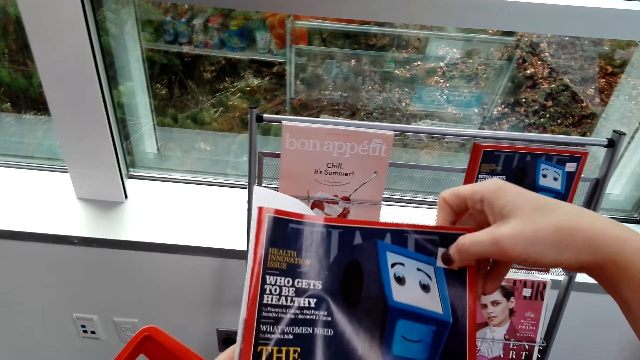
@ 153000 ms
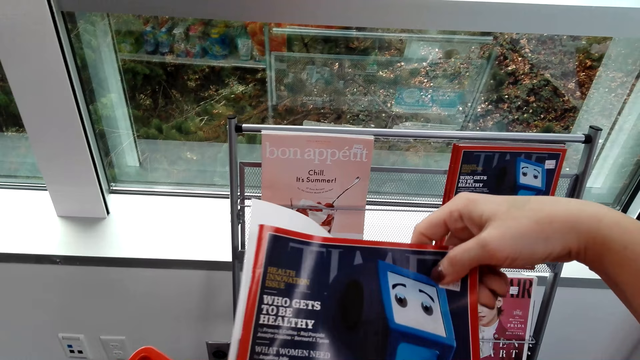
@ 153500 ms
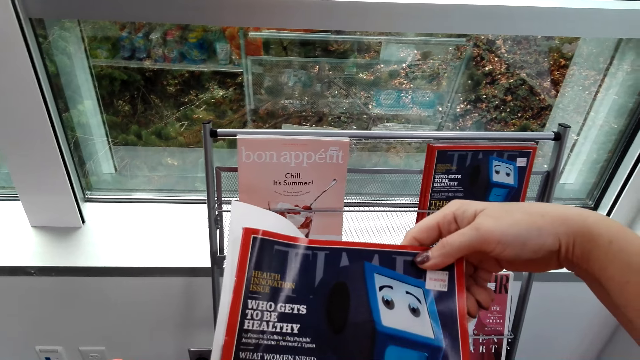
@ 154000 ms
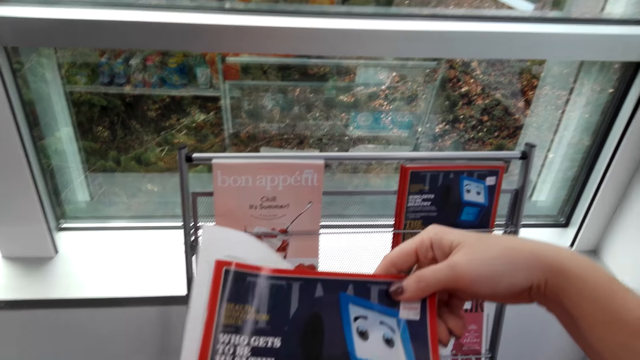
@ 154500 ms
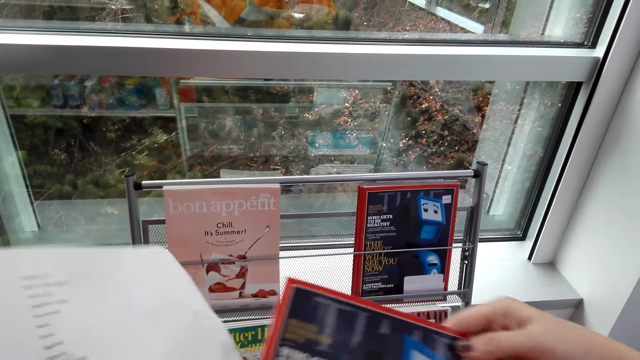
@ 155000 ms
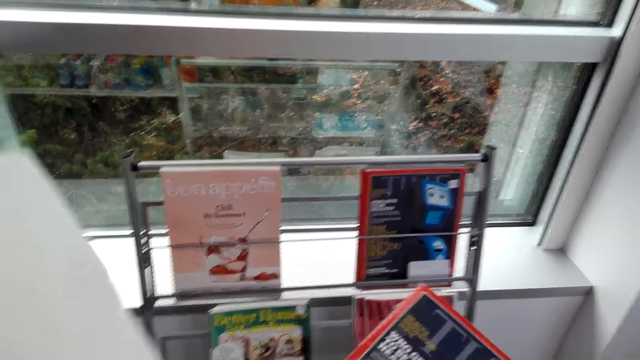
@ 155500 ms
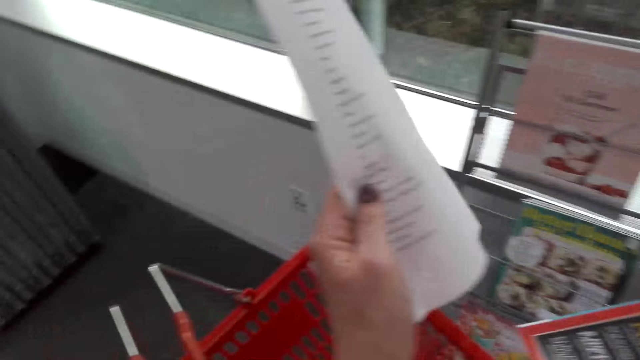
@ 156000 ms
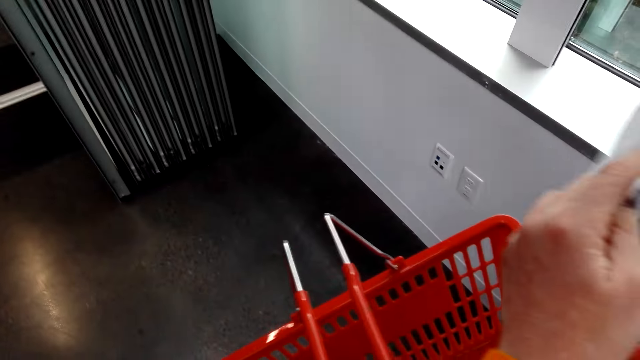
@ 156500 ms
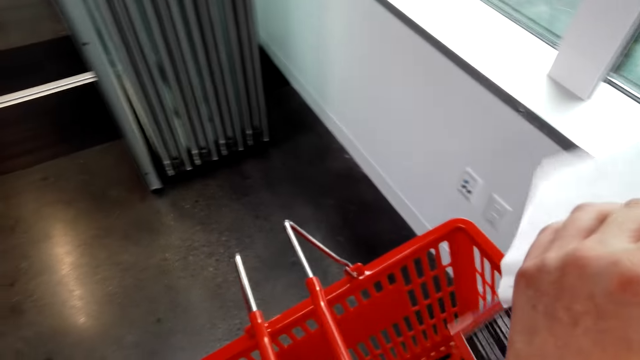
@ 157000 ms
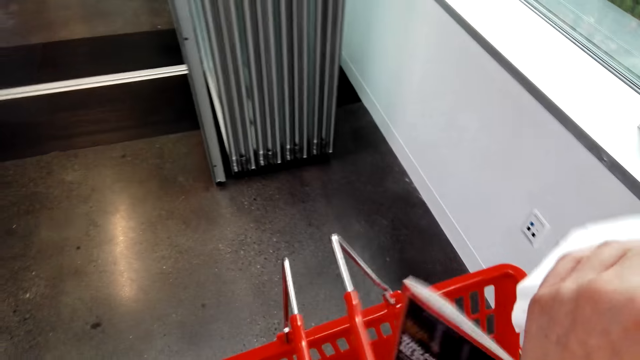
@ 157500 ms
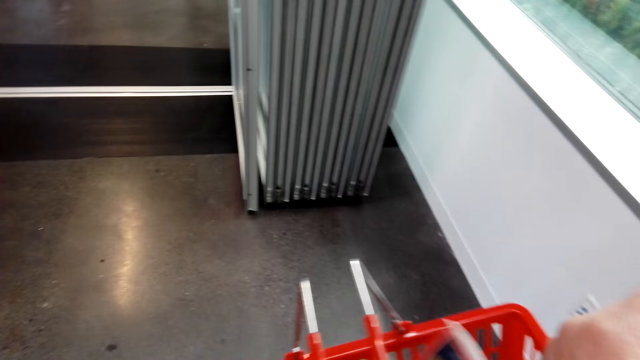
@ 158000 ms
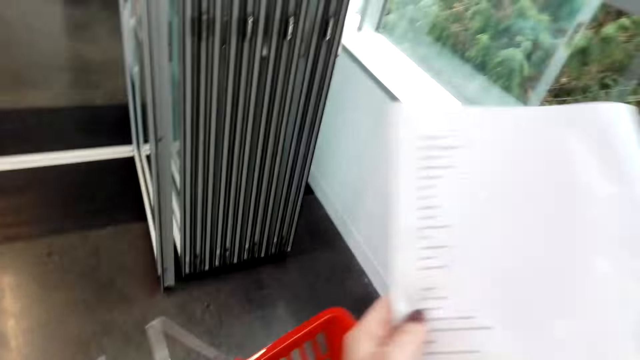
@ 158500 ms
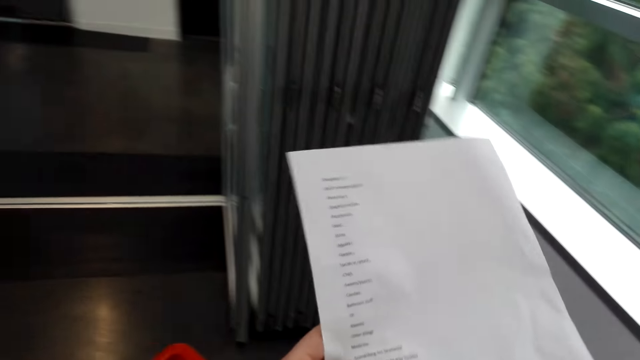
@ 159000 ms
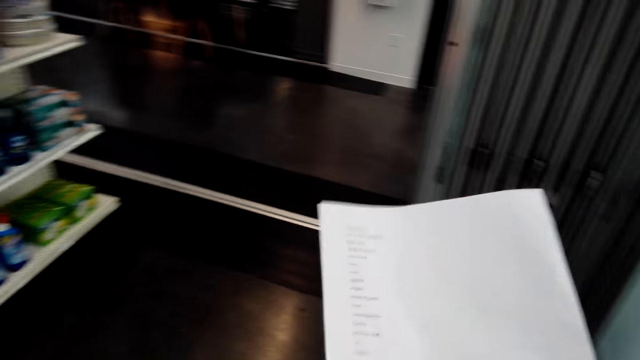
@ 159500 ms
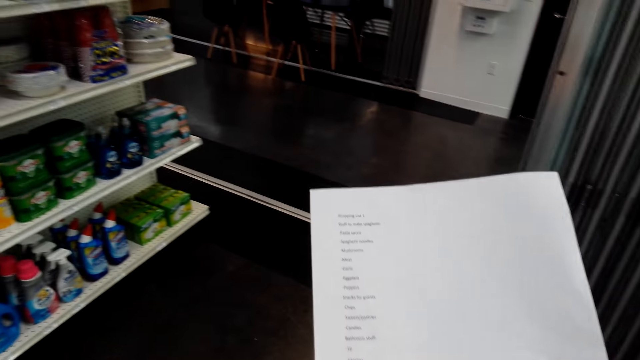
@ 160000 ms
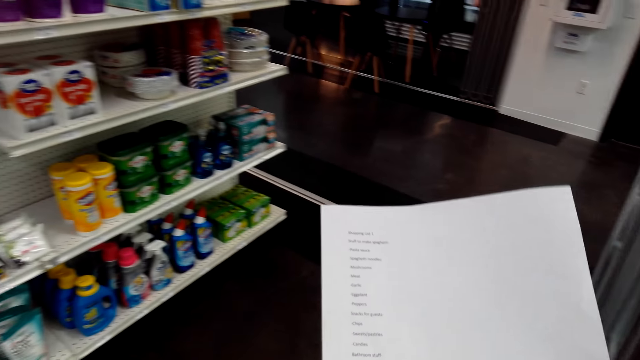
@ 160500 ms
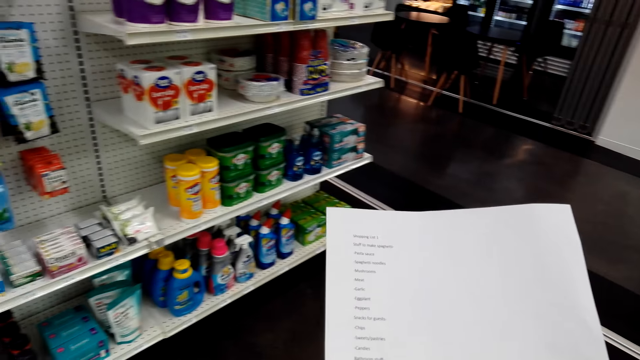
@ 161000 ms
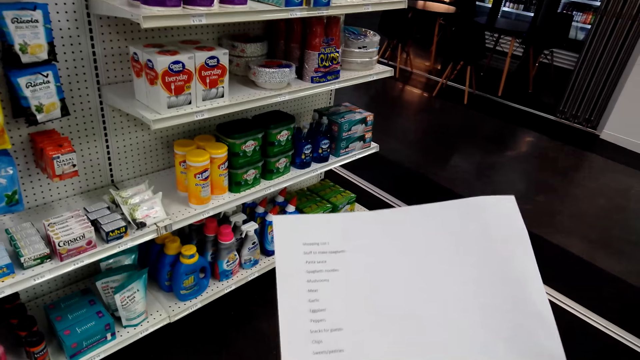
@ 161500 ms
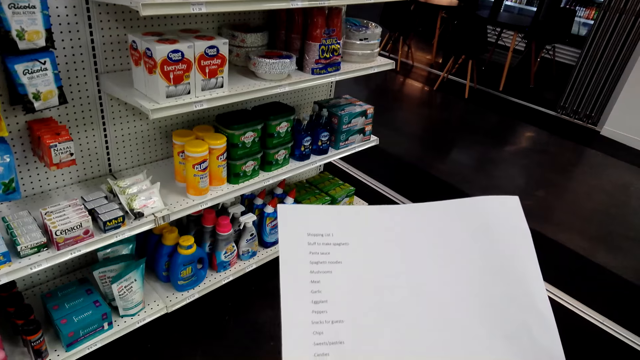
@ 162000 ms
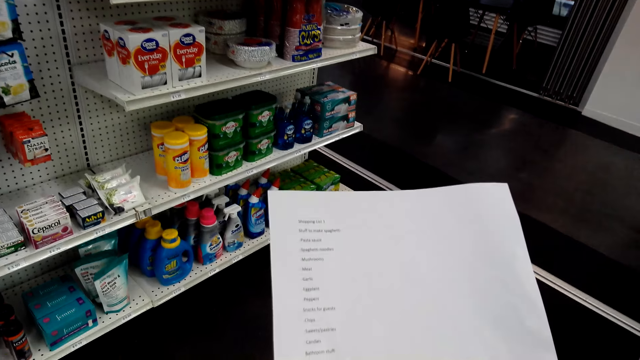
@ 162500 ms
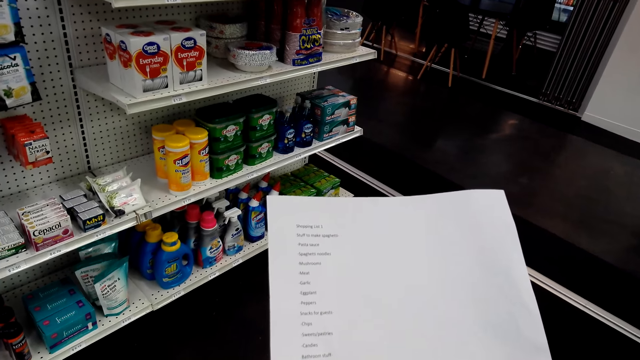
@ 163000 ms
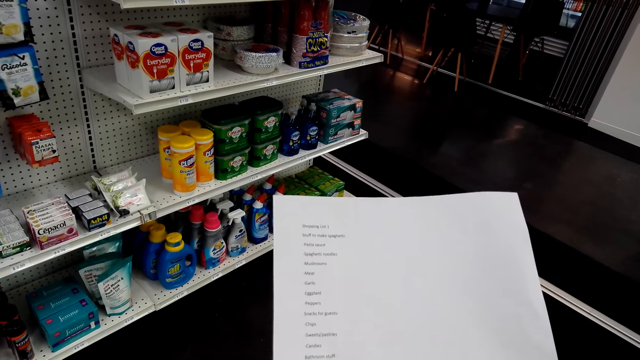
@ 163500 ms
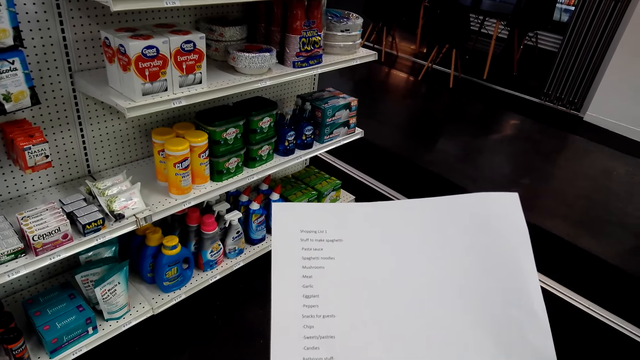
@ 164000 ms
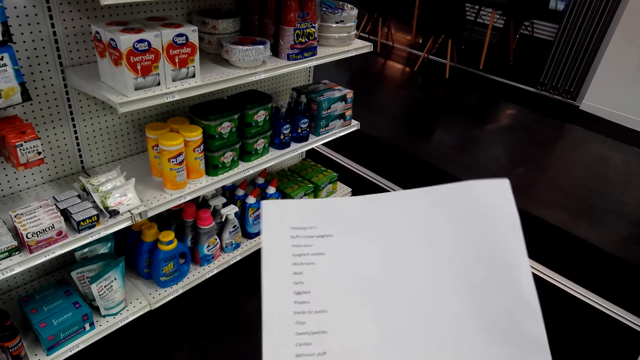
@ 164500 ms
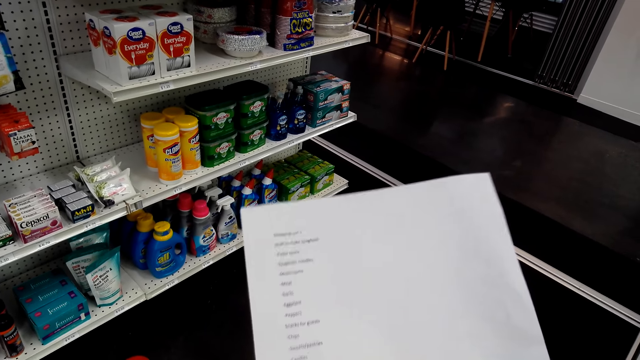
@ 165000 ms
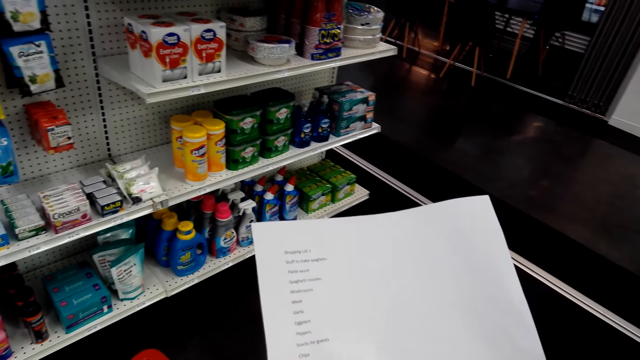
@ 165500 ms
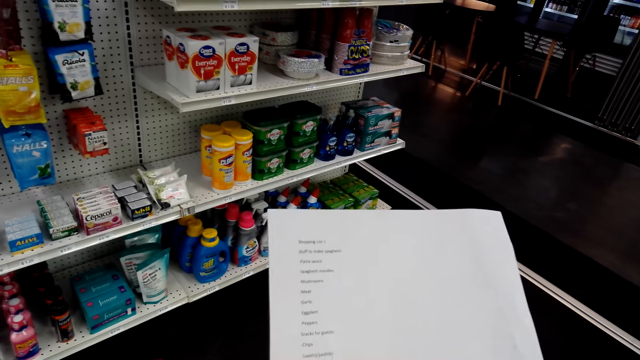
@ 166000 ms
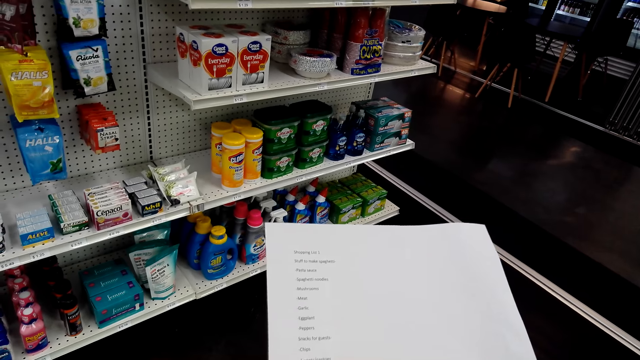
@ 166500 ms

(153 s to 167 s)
The camera wearer peruses a magazine. They turn around and put the magazine in the shopping basket. They stare at the list. They walk in the supermarket. They read the shopping list paper.

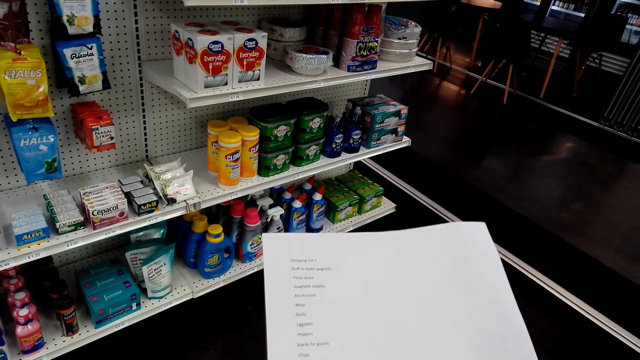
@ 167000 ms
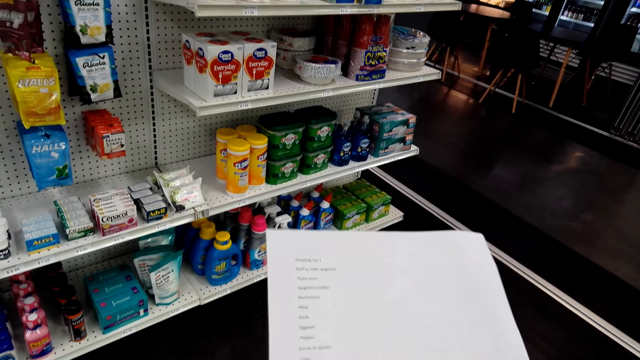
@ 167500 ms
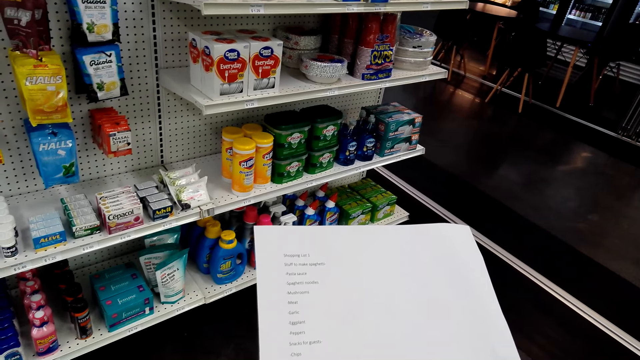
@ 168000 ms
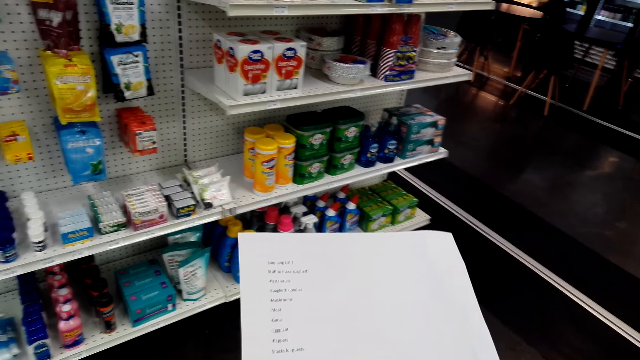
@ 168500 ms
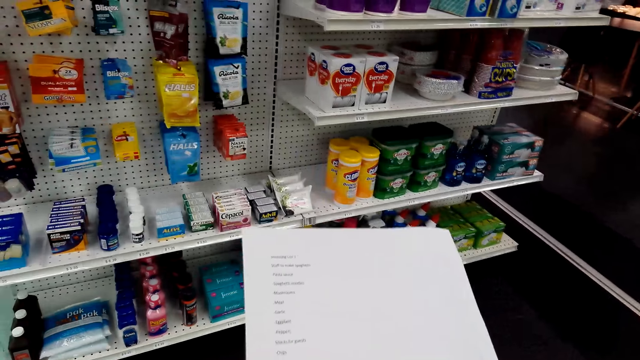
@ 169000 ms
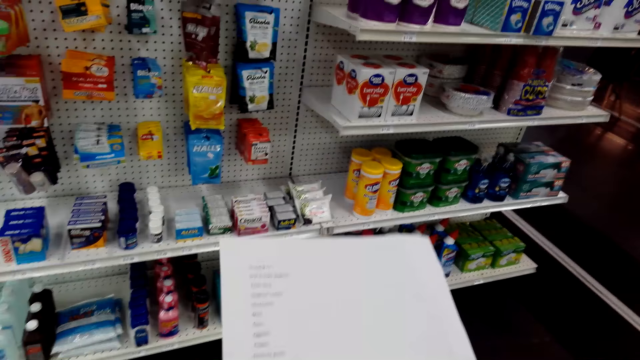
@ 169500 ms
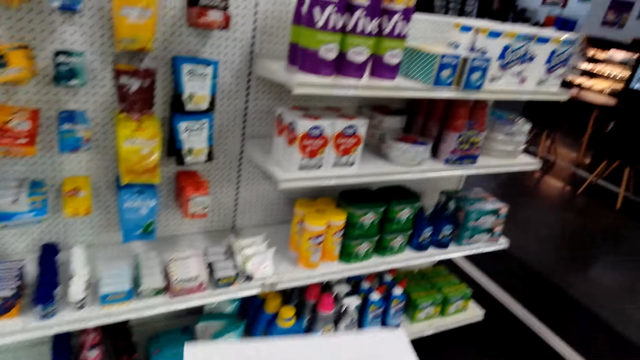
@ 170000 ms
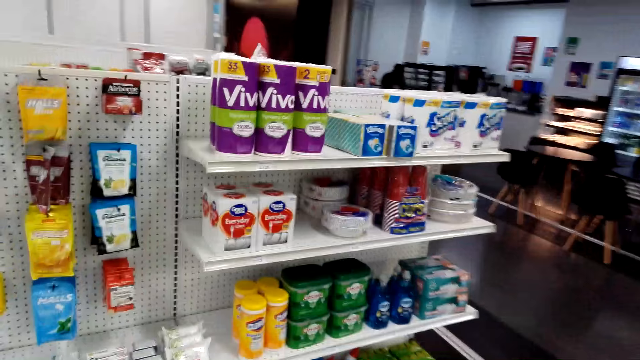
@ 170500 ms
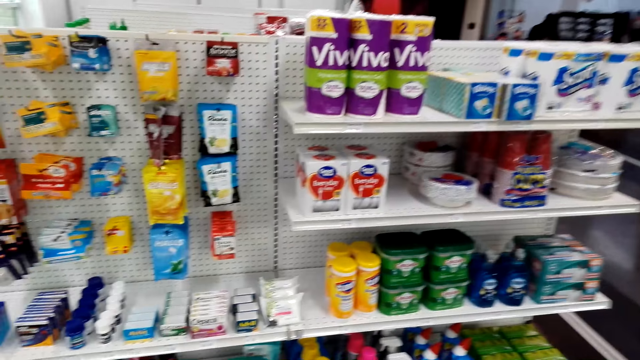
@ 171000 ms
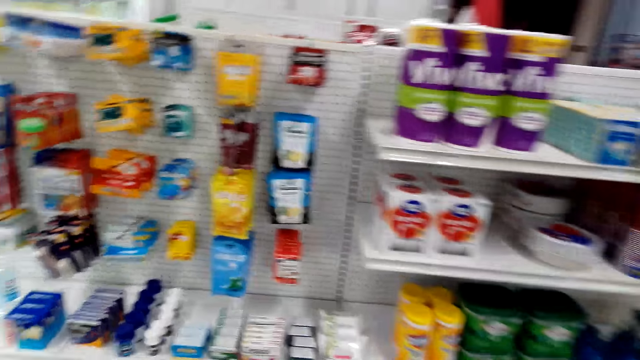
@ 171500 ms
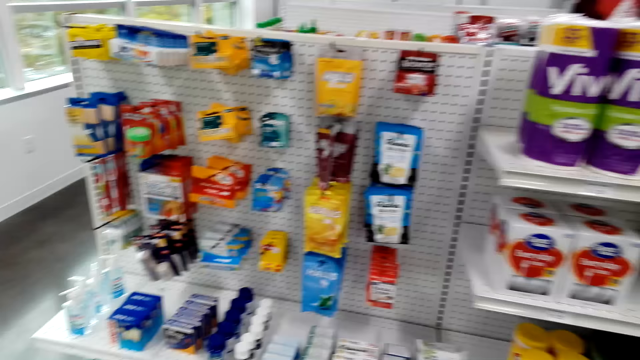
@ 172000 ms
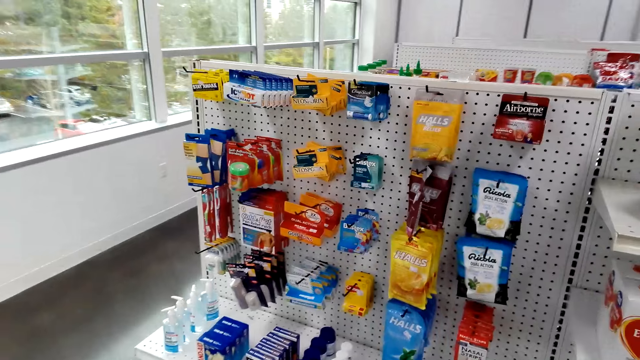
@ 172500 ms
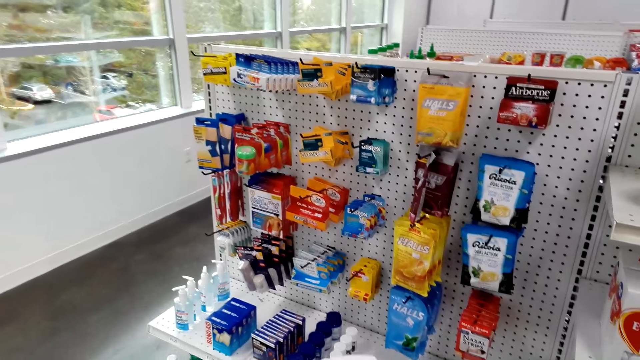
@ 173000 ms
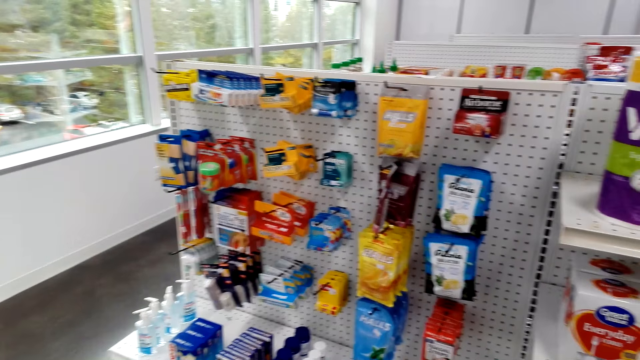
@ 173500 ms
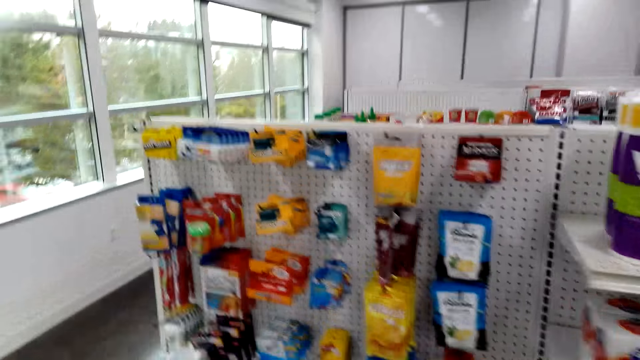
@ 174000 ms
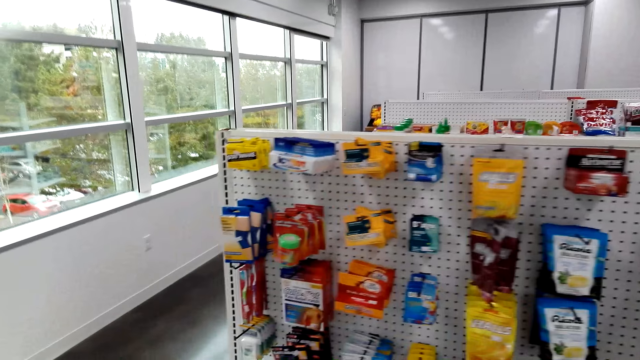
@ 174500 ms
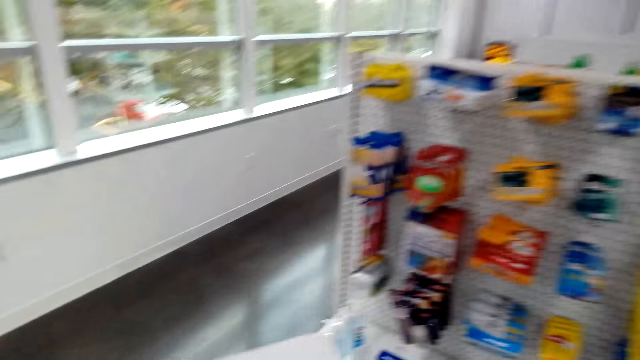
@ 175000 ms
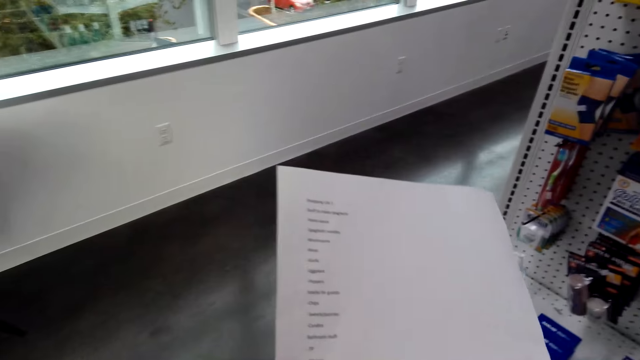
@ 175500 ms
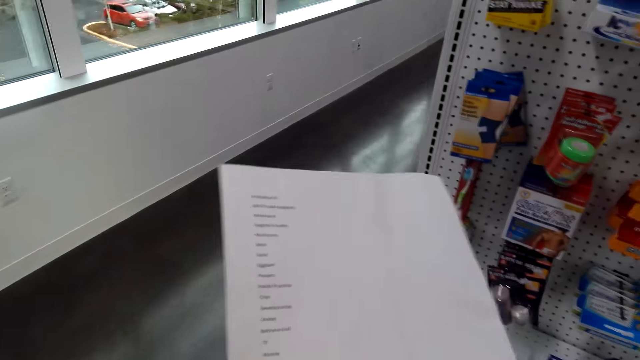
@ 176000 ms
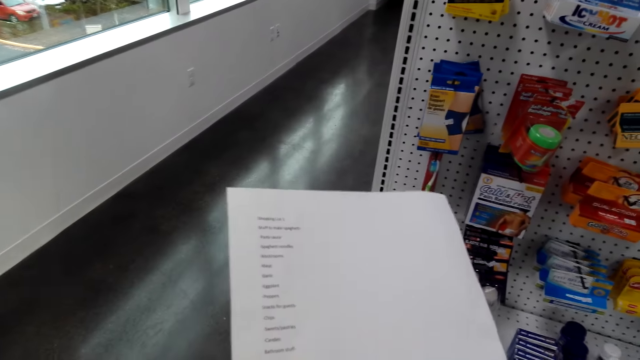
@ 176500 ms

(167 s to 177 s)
The camera wearer looks around. They look around again. They stare at the list.
